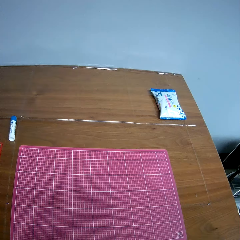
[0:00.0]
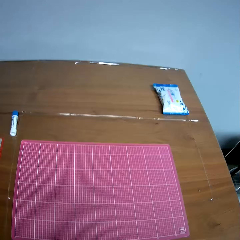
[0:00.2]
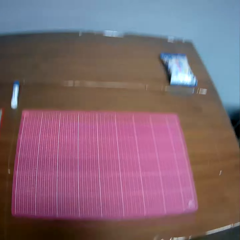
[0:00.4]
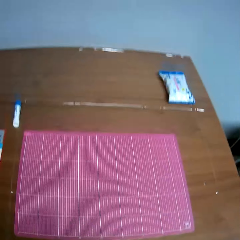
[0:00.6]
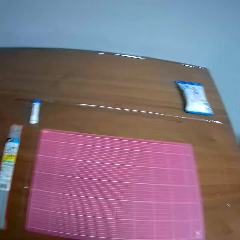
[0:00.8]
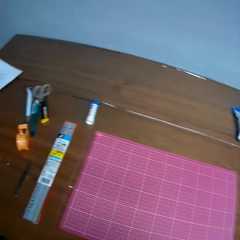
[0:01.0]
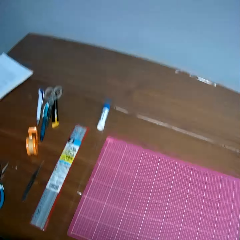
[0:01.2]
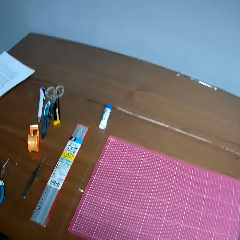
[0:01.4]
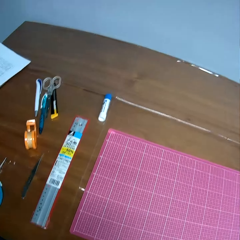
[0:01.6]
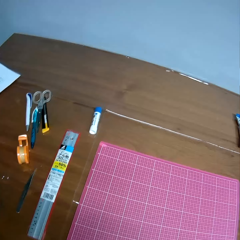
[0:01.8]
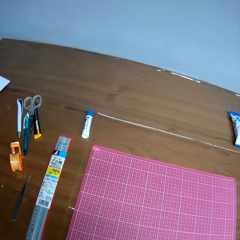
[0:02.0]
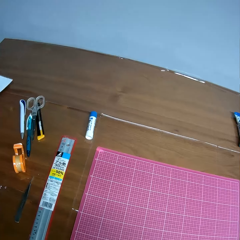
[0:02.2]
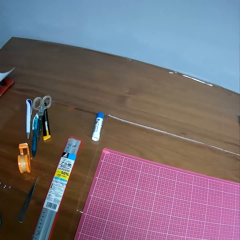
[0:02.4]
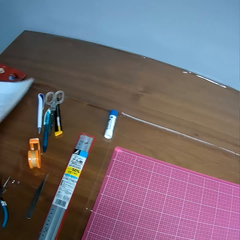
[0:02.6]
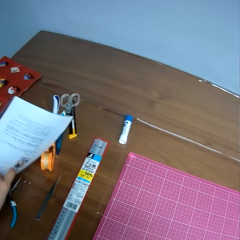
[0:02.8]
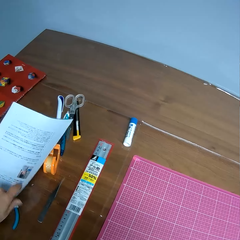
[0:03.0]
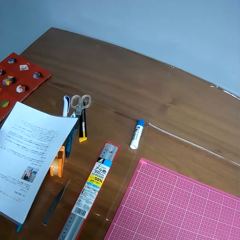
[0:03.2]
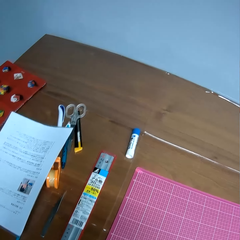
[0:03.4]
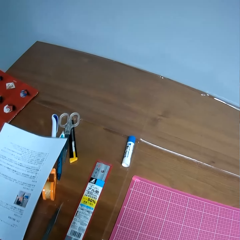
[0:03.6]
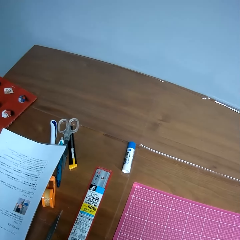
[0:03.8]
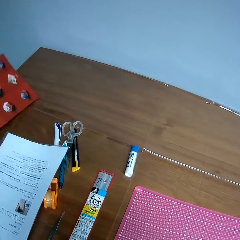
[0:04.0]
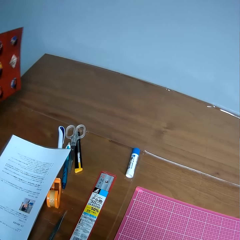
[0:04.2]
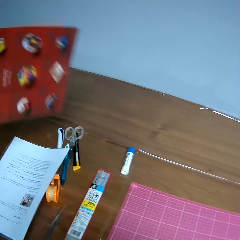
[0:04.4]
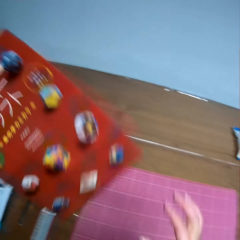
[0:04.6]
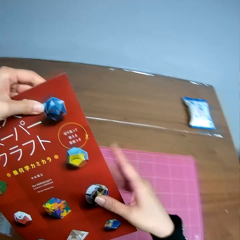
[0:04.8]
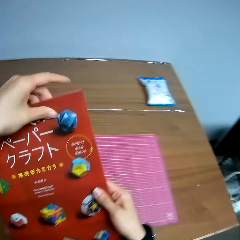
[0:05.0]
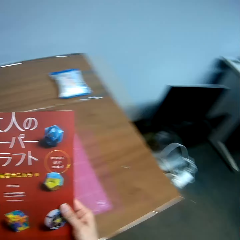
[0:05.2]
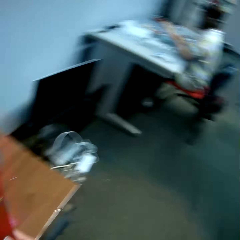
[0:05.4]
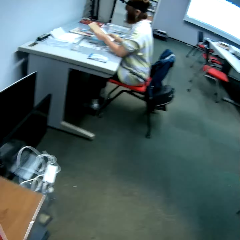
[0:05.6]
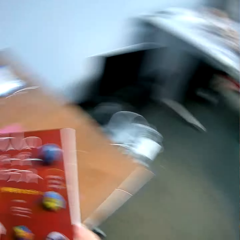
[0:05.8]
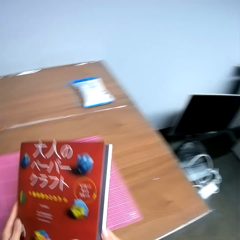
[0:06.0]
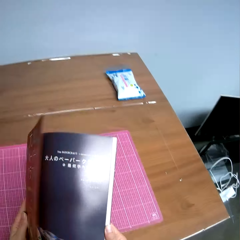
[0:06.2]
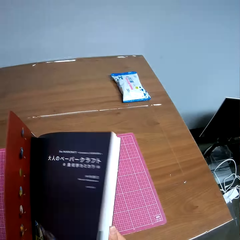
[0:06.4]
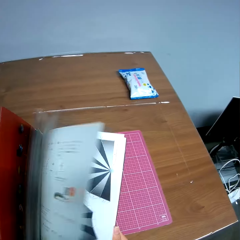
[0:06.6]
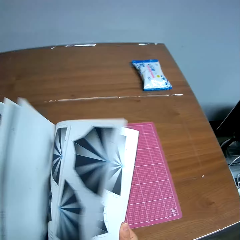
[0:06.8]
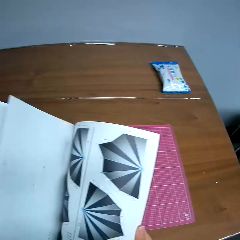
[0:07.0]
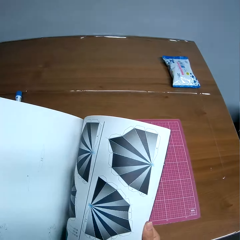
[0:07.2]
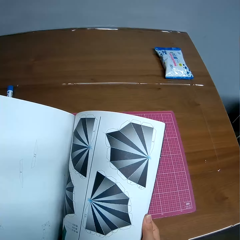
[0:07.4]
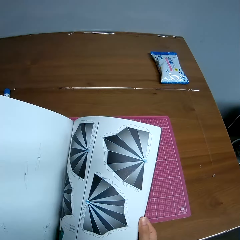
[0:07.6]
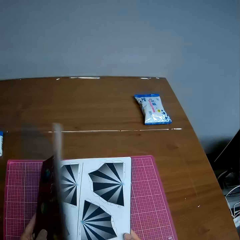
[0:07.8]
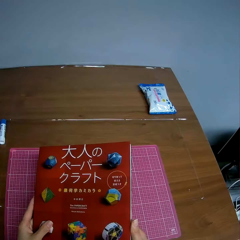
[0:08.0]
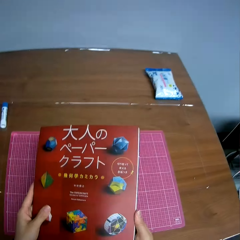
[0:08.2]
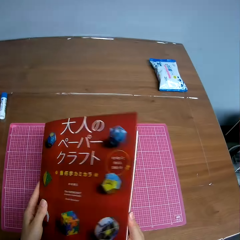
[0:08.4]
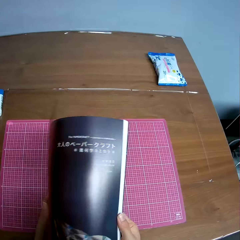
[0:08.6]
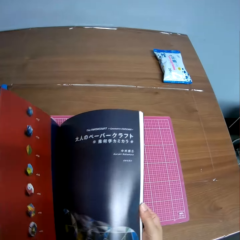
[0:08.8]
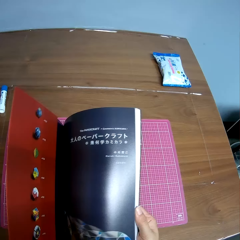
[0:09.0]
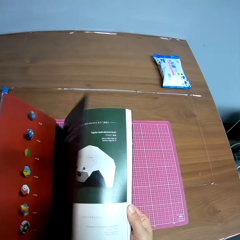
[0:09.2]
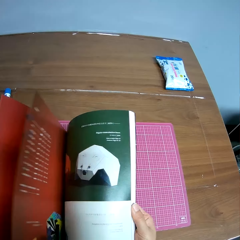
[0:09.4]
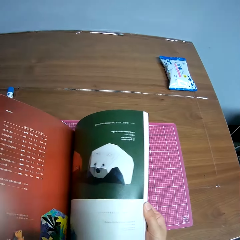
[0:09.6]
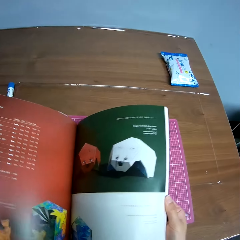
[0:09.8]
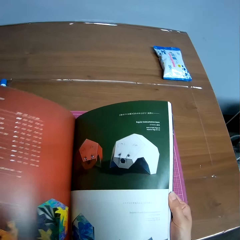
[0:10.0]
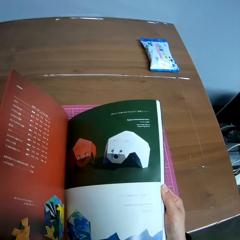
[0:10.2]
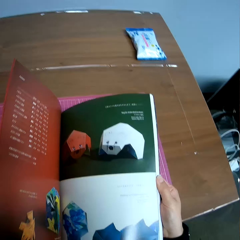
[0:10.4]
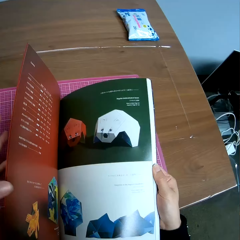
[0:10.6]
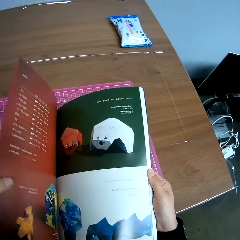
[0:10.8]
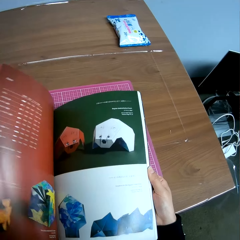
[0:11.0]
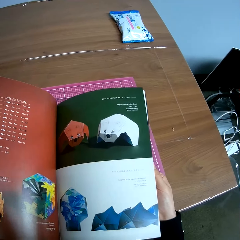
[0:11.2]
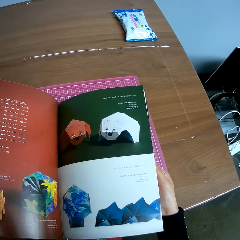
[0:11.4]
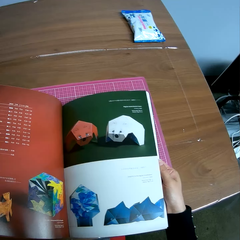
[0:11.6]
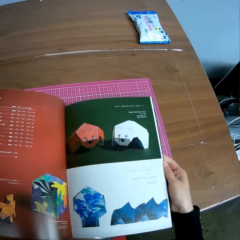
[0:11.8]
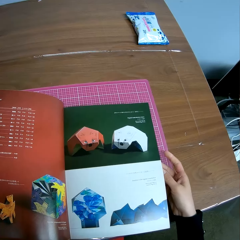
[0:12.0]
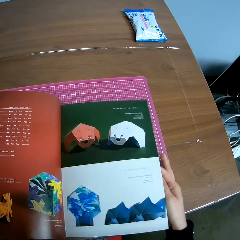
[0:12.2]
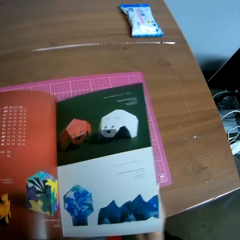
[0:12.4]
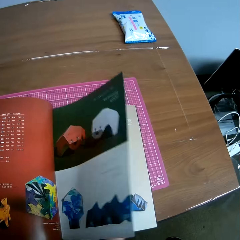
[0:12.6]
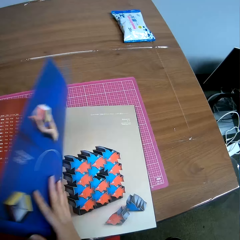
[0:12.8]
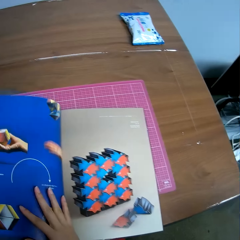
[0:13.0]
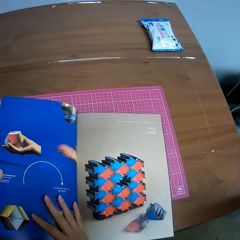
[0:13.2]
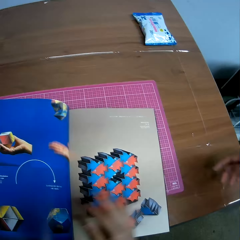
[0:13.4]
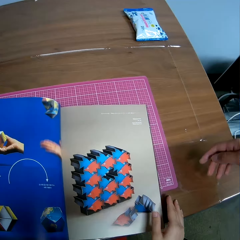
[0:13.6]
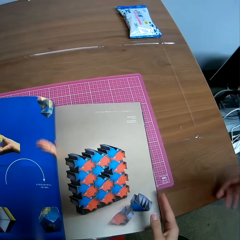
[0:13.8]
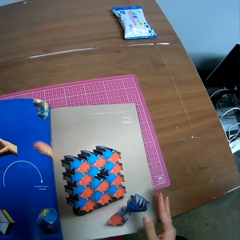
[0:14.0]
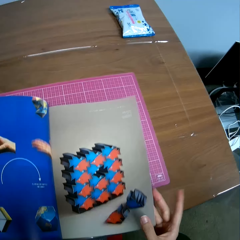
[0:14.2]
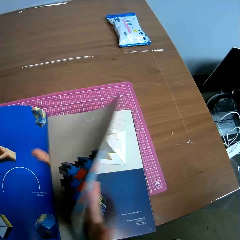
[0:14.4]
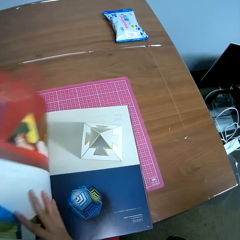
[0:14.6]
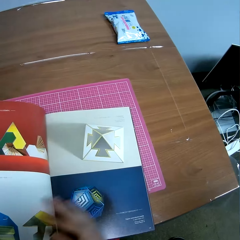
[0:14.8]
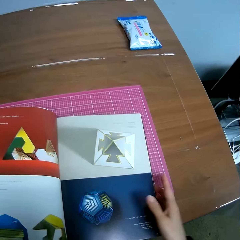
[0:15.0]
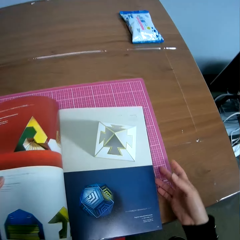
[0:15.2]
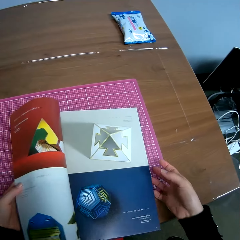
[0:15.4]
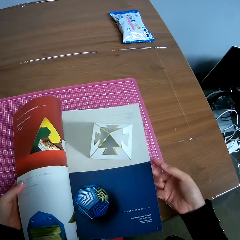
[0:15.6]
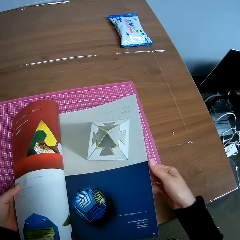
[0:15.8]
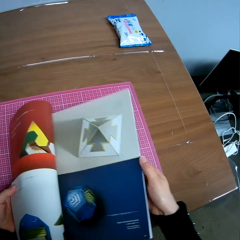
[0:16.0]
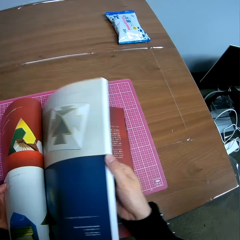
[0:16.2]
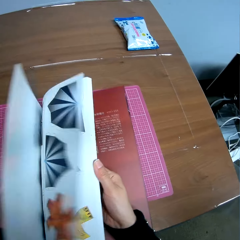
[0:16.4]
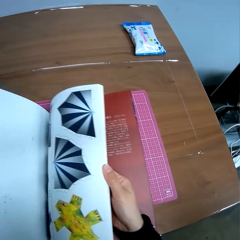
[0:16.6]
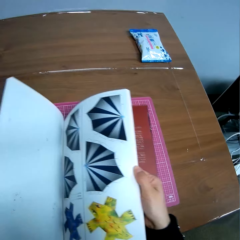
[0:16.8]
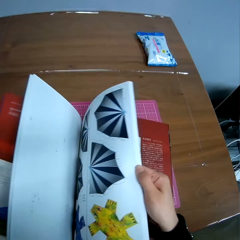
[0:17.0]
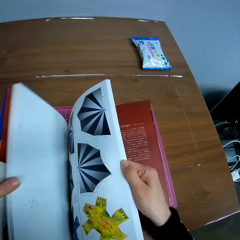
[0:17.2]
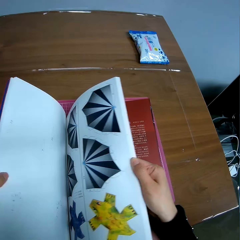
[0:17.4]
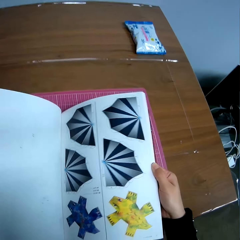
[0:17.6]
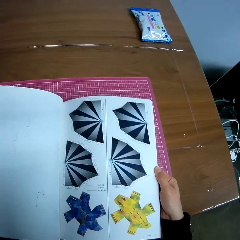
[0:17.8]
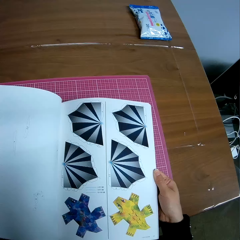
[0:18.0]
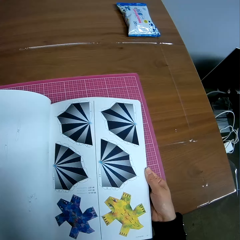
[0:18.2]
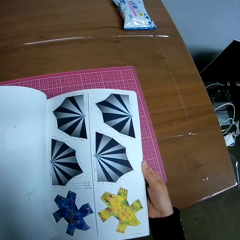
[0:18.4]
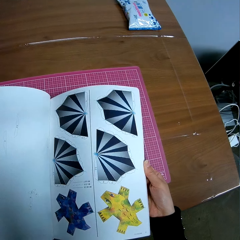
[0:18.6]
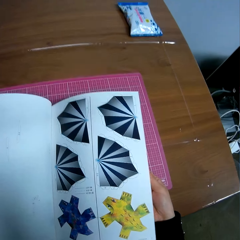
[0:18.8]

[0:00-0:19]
The camera wearer is at a table. He looks at the contents on the table. He moves a white paper on the table with his left hand. He touches the paper on the table. He takes a red book from the table with his left hand. He collects the book with his right hand. He flips the pages of the book. He closes the book. He flips the next pages of the book. He turns the next page of the book. He turns the next page of the book again. He flips the next pages of the book.

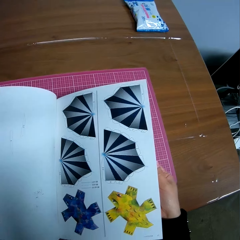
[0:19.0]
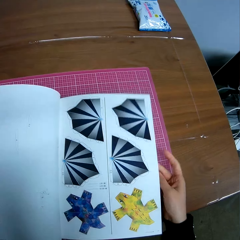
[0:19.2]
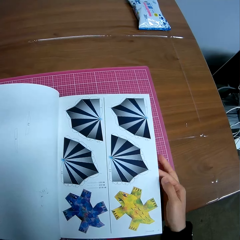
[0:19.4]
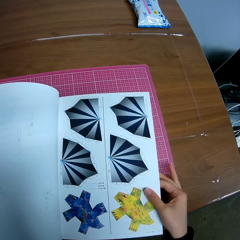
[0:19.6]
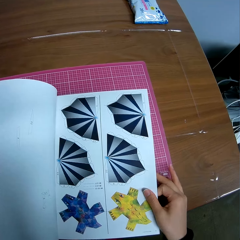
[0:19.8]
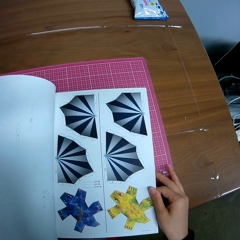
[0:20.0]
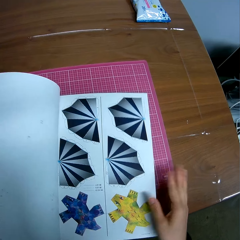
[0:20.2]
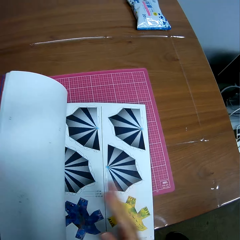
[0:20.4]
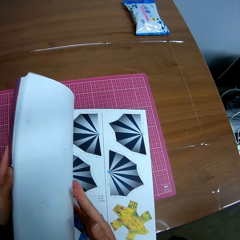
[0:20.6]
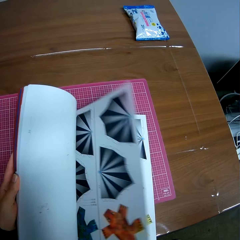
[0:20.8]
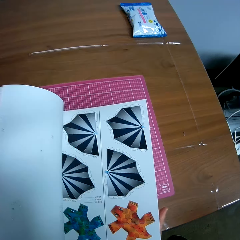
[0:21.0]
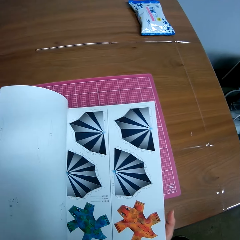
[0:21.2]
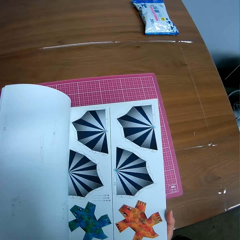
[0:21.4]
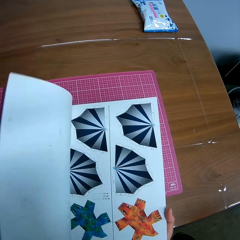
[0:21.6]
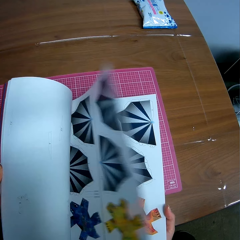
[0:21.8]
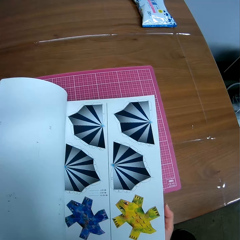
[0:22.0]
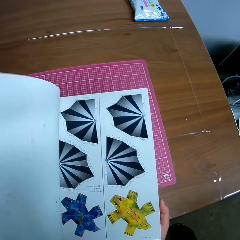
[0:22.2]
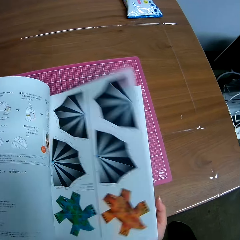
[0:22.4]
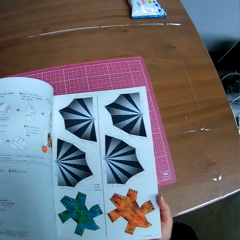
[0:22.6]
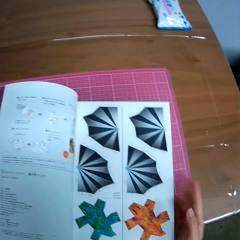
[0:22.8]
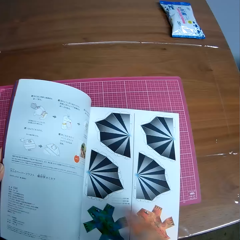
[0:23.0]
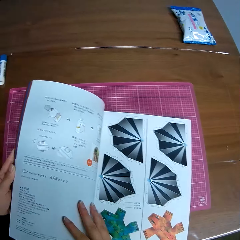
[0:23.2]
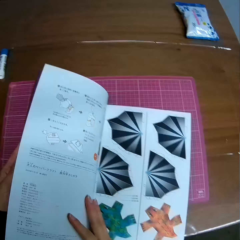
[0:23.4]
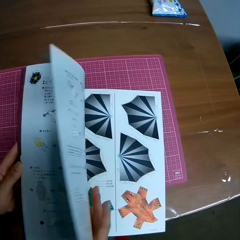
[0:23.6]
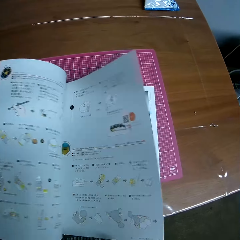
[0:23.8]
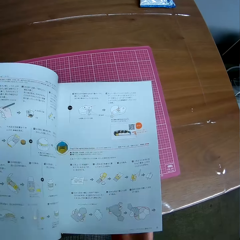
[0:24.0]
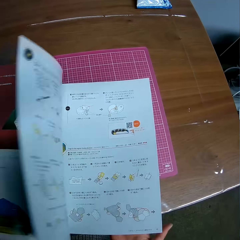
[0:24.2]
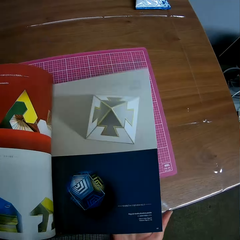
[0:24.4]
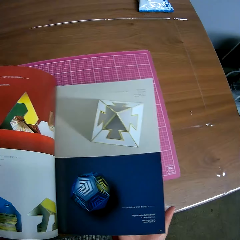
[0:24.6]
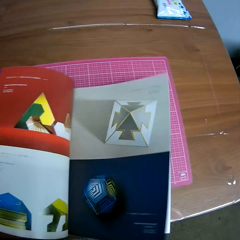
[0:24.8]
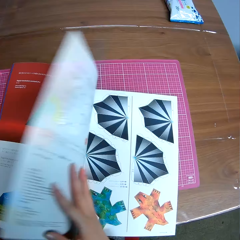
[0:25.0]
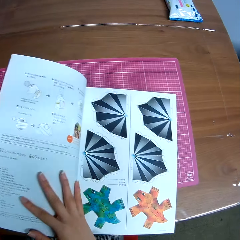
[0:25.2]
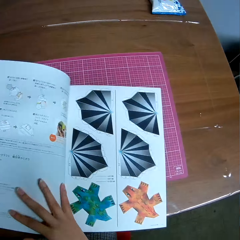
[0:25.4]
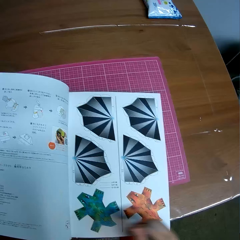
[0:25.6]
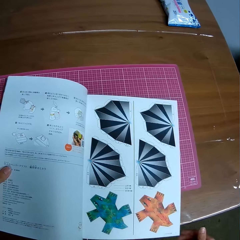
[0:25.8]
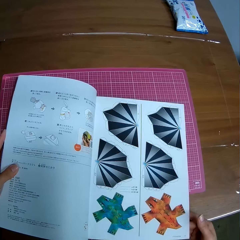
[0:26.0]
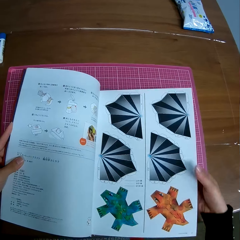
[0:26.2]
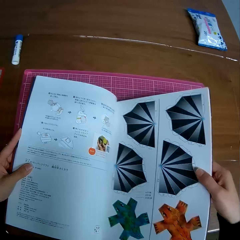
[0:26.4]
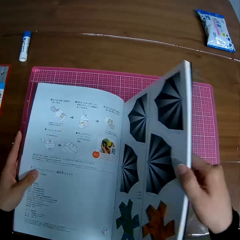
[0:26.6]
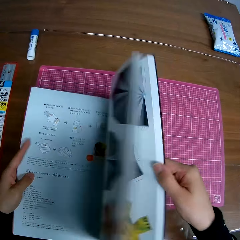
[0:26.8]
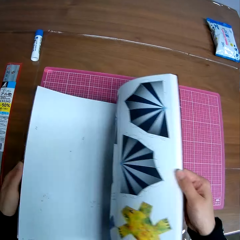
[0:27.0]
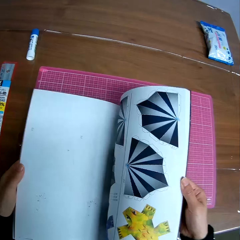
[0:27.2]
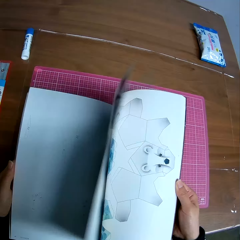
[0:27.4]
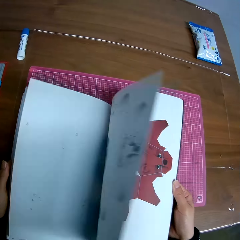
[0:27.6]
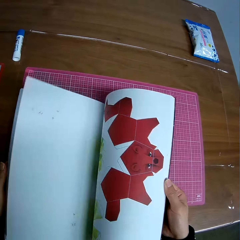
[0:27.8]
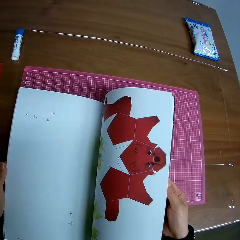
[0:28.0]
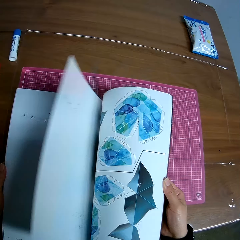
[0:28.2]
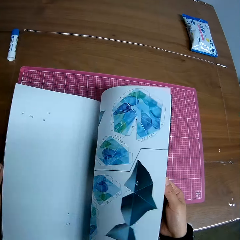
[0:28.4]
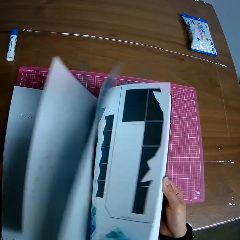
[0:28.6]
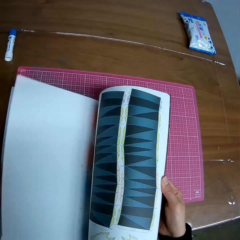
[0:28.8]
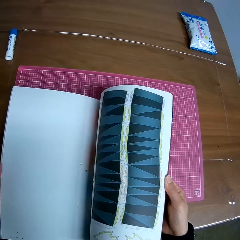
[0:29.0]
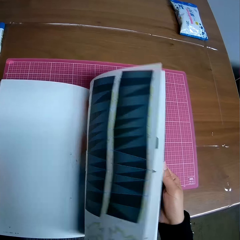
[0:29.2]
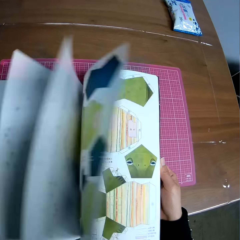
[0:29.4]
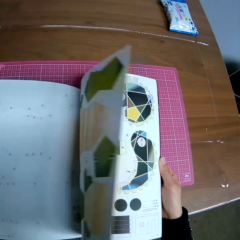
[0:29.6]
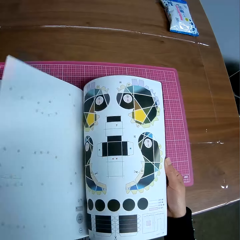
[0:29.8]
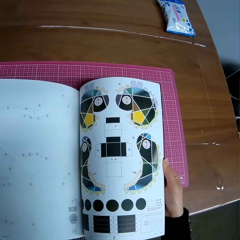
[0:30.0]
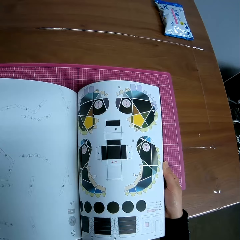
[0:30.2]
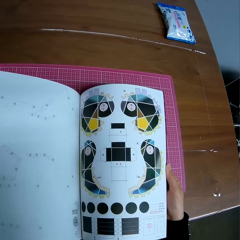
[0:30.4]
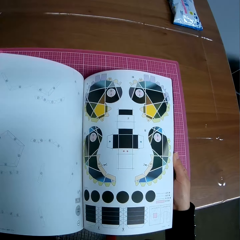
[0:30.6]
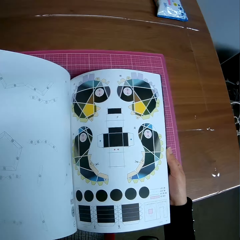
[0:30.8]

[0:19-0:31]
The camera wearer turns to the previous page of the book. They flip previous pages of the book. They turn the next page of the book. They flip the next pages of the book.
